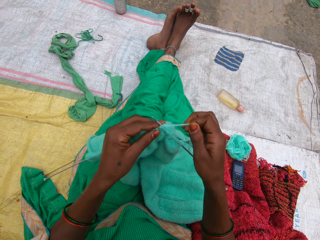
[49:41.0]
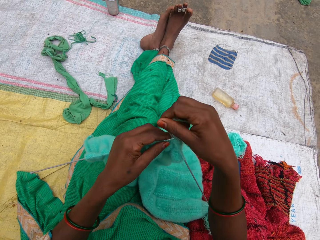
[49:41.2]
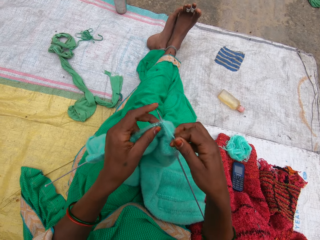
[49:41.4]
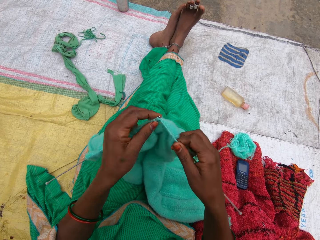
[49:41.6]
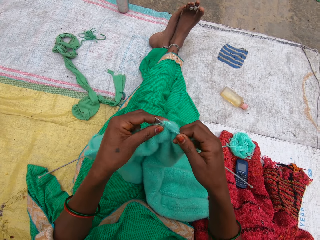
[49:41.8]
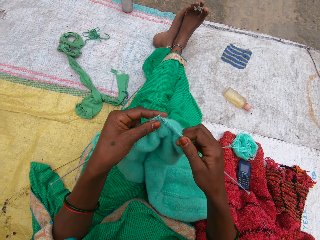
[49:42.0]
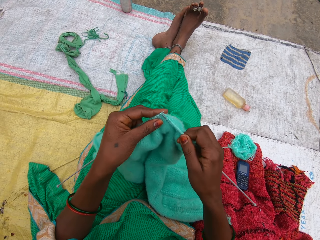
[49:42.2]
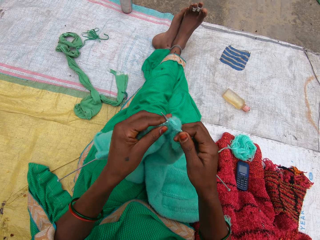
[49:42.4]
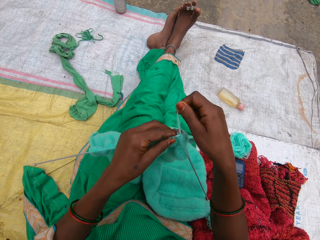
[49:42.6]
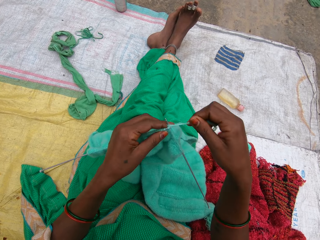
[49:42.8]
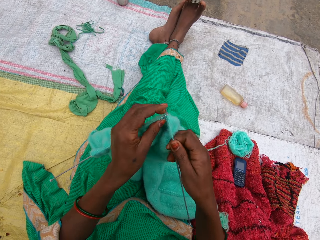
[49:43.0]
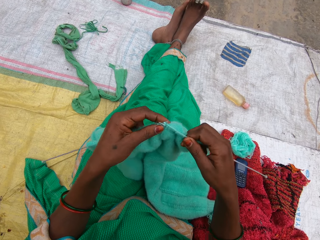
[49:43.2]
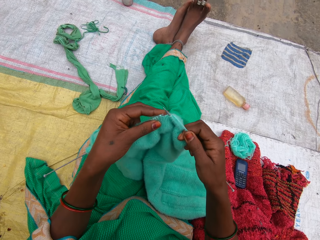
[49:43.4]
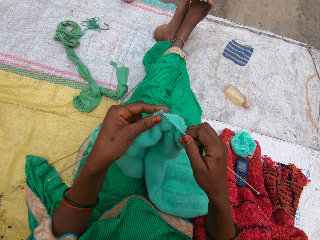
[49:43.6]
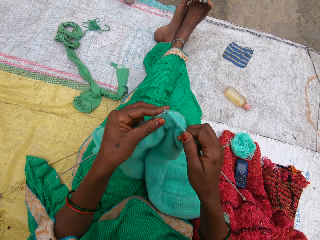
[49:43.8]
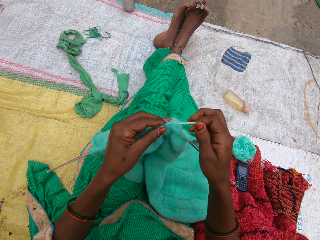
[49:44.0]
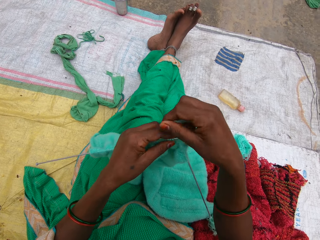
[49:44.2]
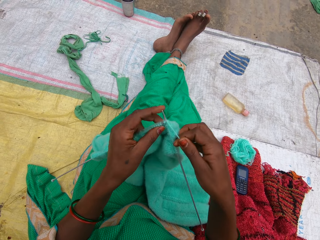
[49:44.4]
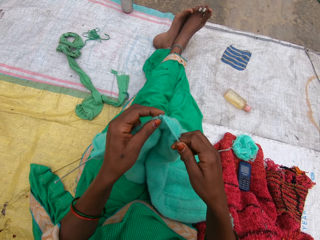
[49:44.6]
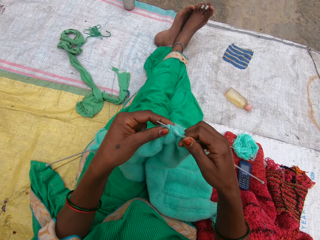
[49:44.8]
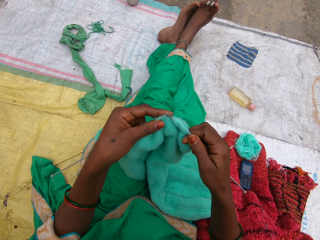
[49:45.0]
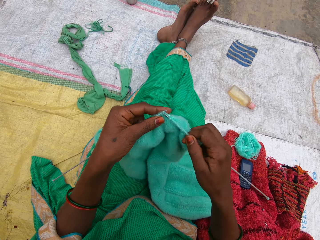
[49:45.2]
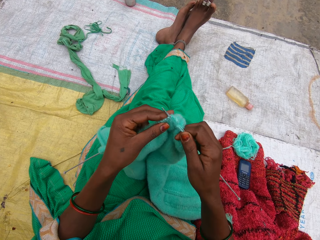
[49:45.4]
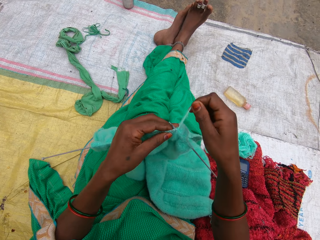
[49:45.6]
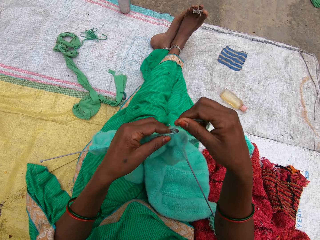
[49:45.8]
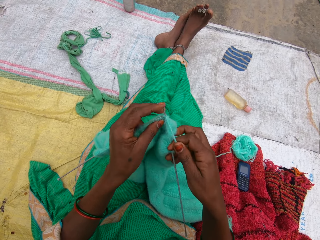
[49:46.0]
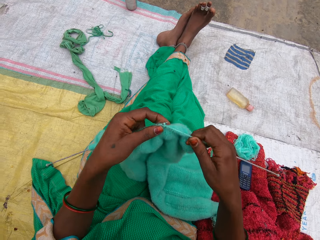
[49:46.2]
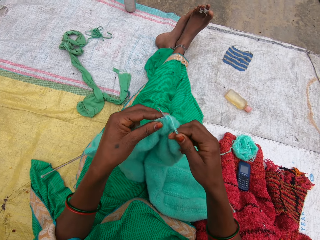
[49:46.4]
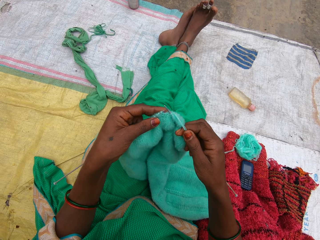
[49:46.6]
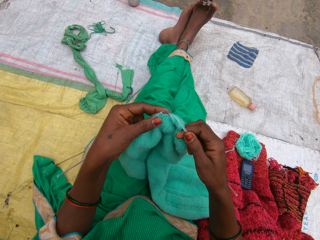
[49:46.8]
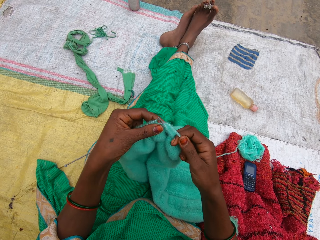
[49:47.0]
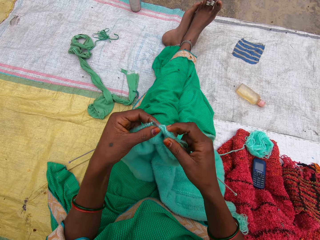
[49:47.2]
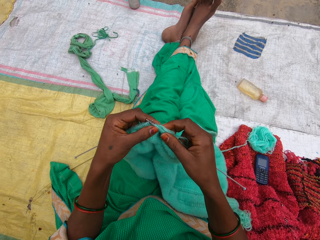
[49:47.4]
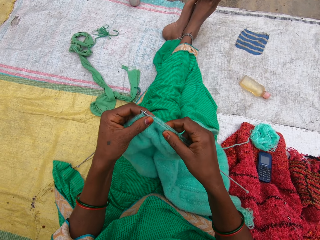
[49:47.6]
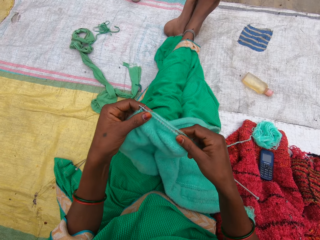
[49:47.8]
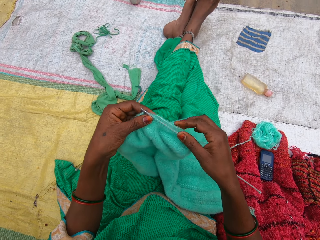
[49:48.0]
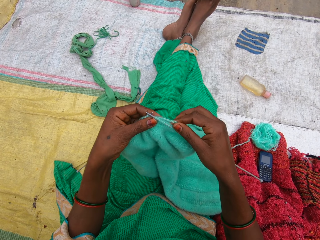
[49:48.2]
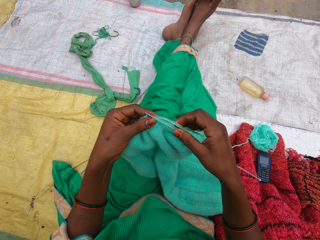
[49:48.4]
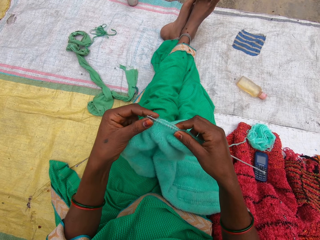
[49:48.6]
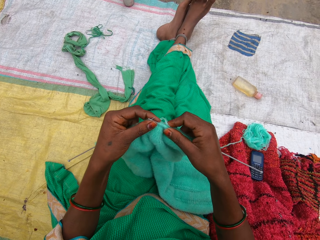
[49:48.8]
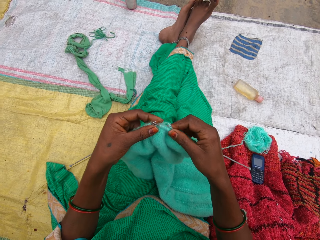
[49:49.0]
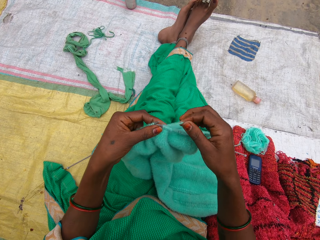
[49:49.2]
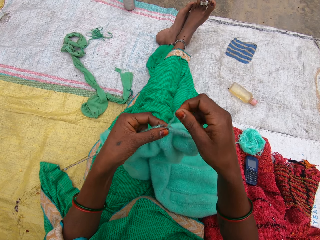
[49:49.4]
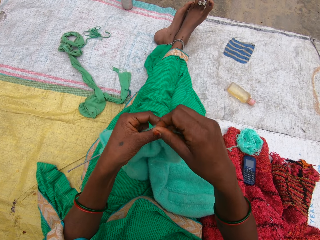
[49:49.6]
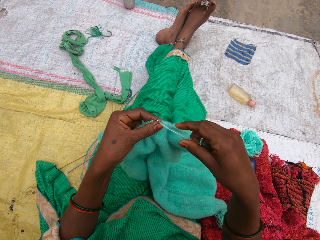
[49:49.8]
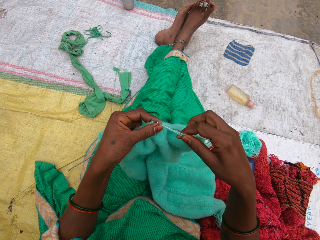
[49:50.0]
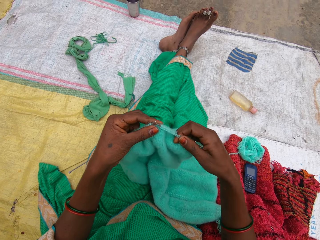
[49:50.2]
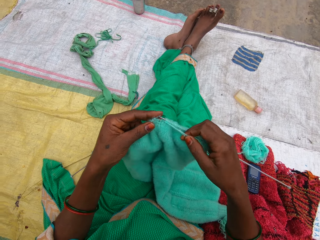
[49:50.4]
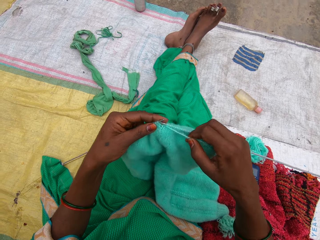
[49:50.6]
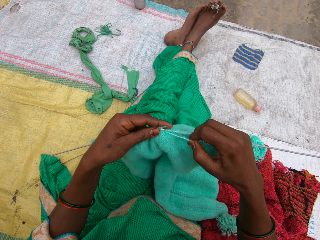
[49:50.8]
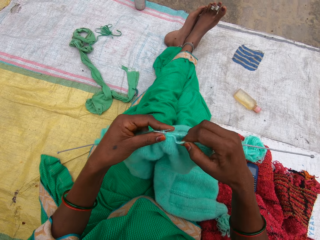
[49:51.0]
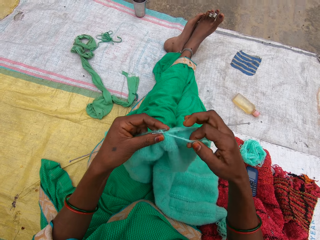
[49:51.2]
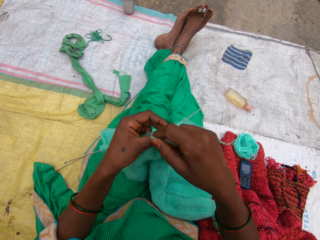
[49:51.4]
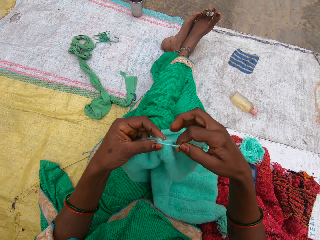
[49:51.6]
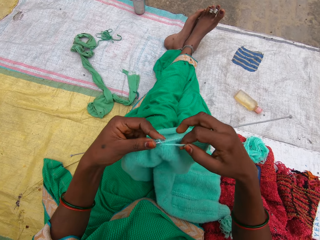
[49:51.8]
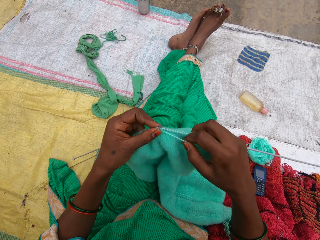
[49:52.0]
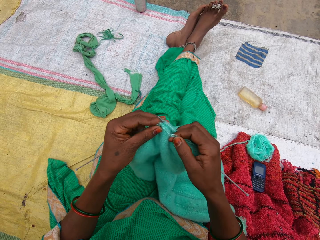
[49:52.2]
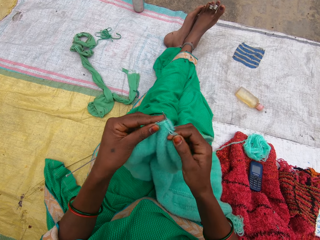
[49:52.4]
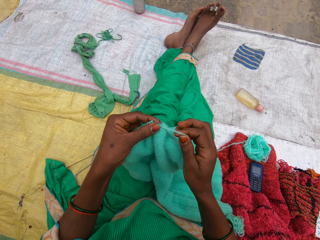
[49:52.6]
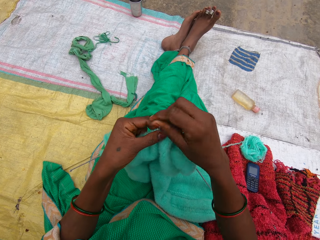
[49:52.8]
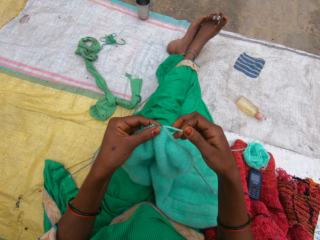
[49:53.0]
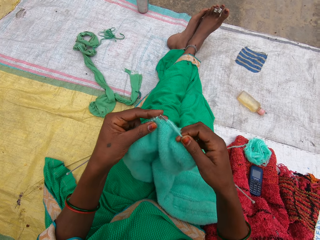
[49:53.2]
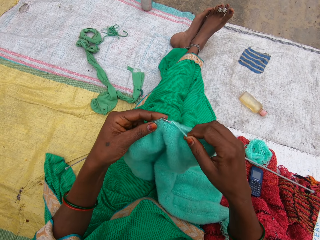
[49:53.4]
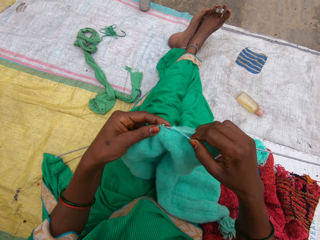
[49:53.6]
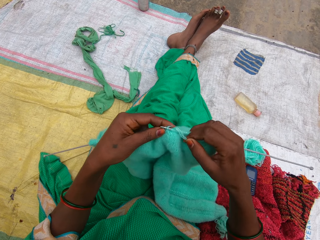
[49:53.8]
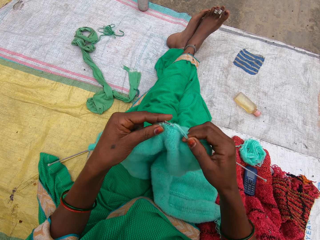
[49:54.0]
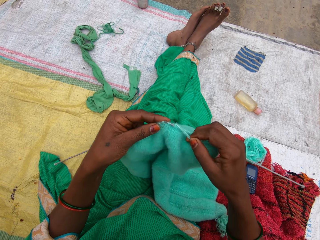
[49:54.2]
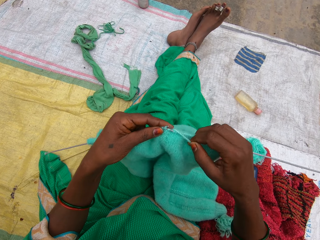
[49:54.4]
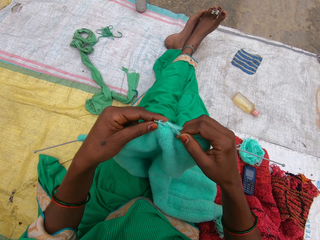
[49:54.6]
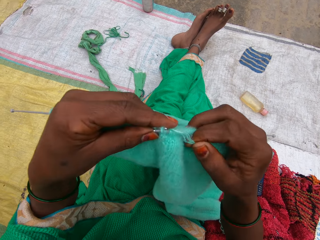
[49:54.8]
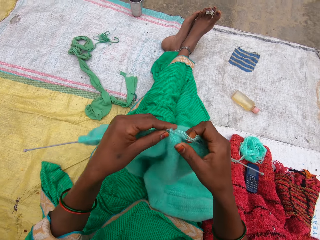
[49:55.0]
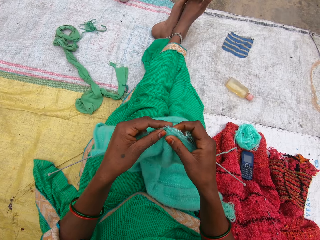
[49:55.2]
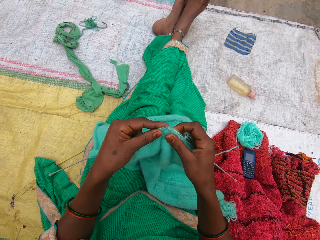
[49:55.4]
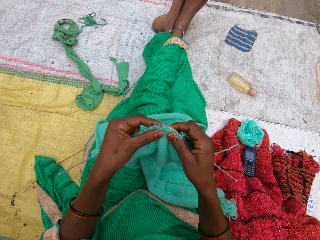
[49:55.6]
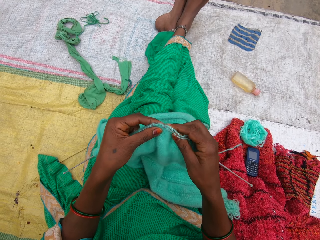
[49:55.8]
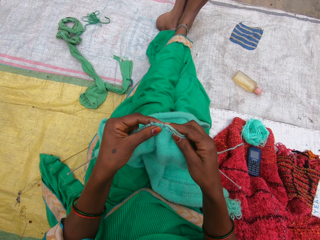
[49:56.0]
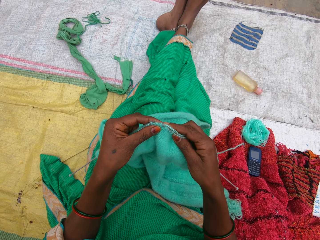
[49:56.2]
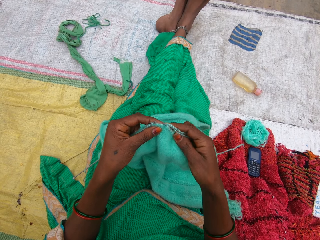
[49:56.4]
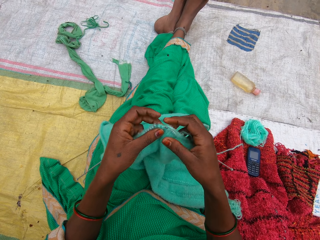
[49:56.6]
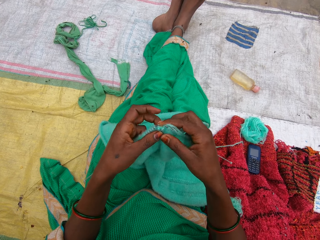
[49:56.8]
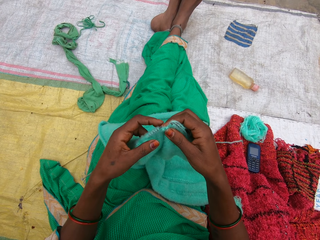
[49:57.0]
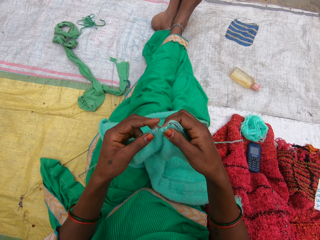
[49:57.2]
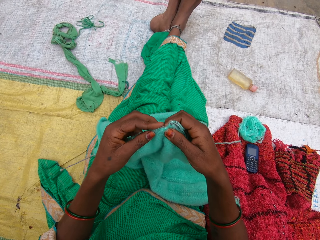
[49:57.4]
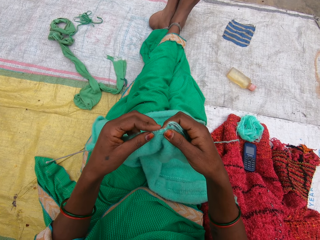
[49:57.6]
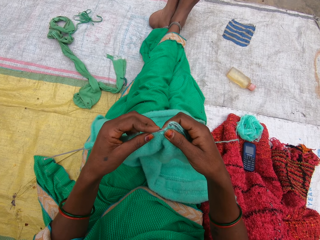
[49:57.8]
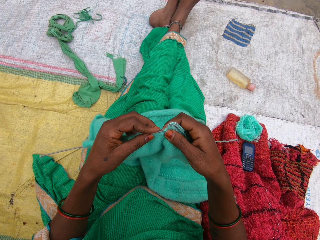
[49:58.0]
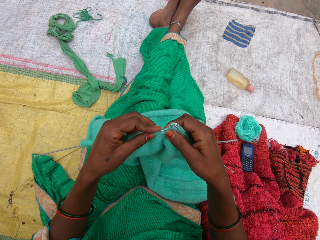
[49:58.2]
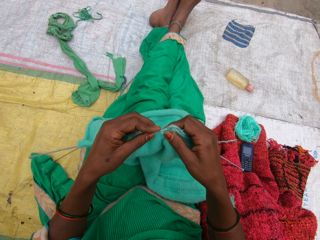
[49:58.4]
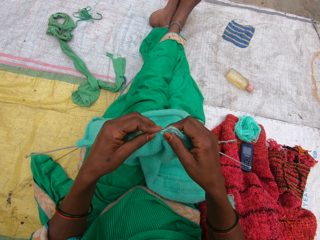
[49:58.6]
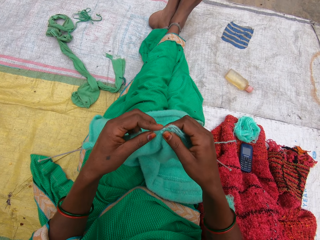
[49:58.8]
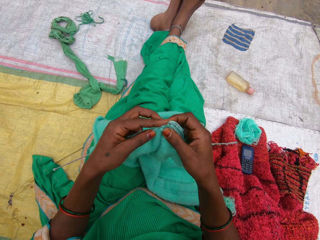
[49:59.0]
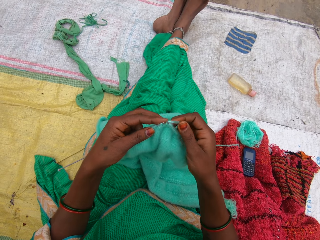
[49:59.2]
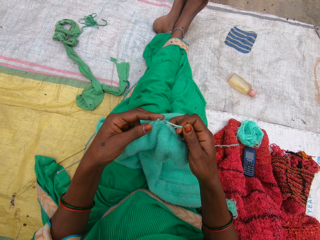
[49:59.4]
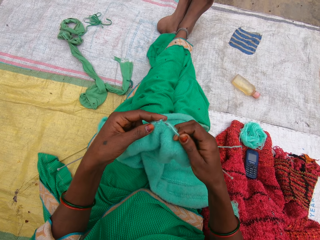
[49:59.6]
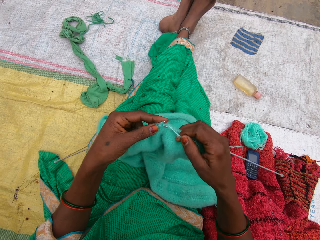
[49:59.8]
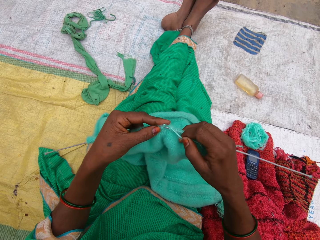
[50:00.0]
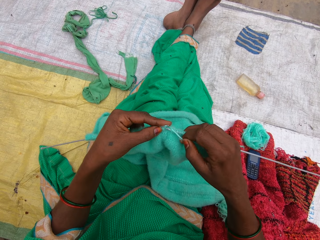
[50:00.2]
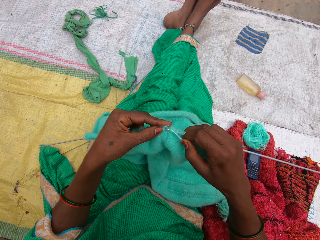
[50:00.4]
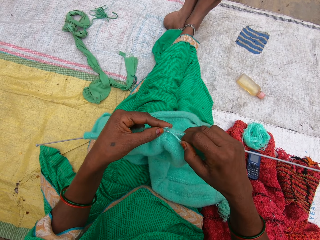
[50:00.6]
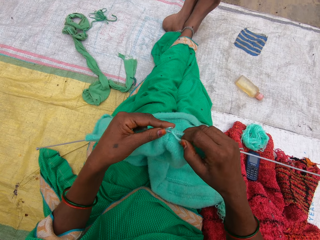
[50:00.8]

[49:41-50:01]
The camera wearer pulls the garment on the knitting needle. They knit the garment. They move the garment. They knit the garment.

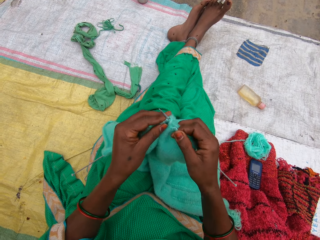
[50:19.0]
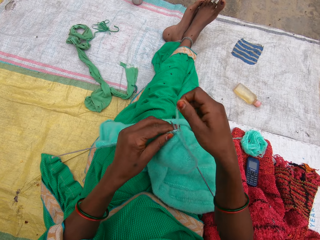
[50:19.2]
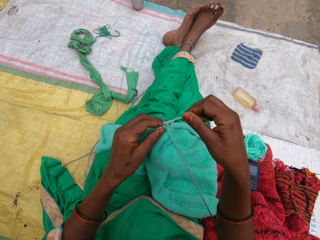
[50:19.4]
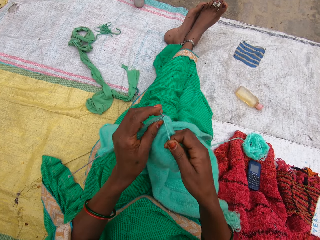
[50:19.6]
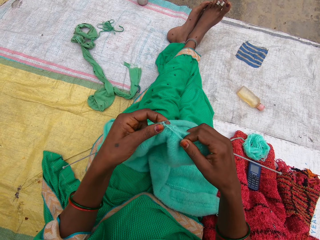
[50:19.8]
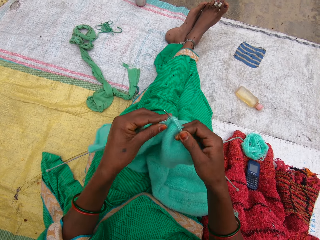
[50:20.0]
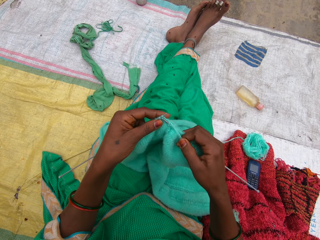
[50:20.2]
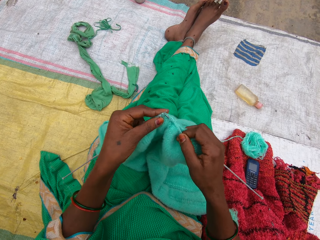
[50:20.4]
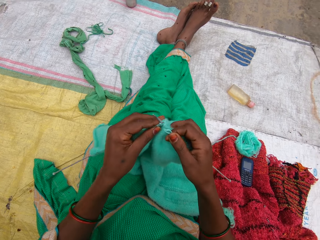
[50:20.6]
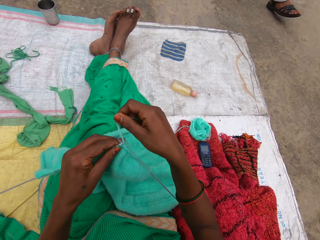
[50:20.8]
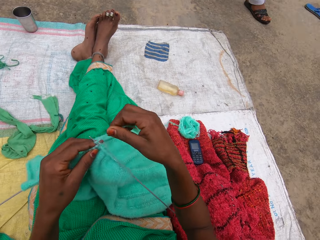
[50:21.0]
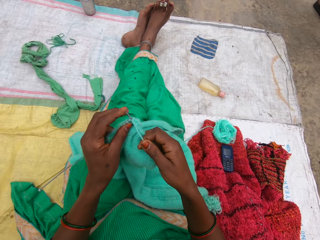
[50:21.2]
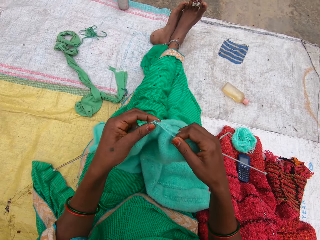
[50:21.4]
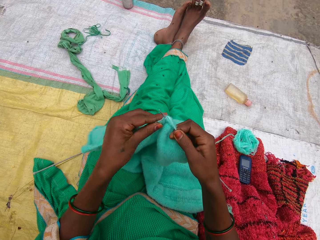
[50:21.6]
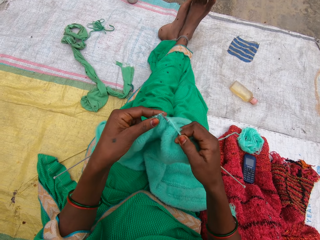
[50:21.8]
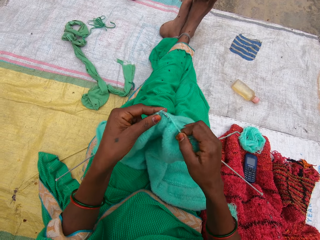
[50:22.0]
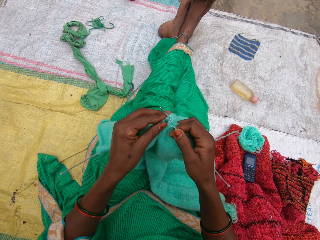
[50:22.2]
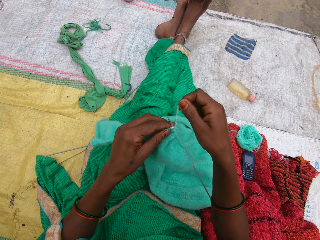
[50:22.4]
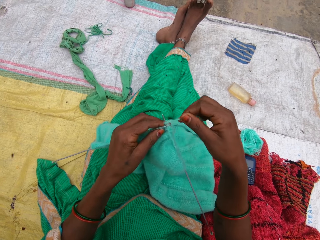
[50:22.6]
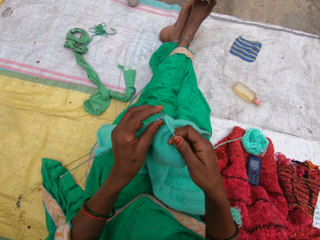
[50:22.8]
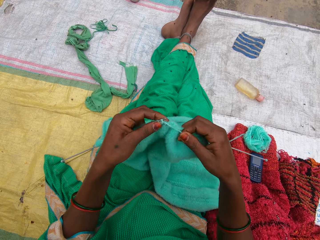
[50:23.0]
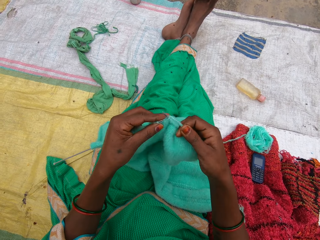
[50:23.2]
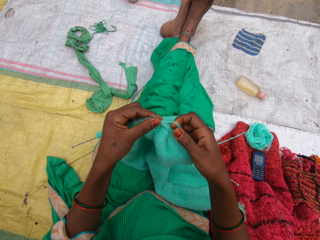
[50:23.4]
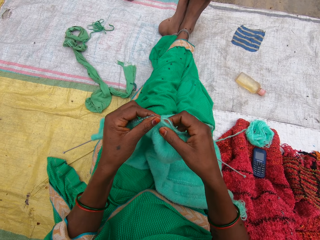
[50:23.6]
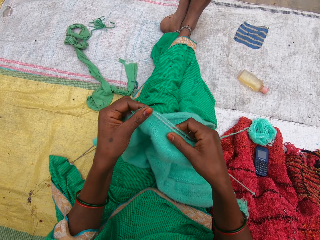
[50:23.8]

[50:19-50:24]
The camera wearer looks around the compound. They knit a garment.
